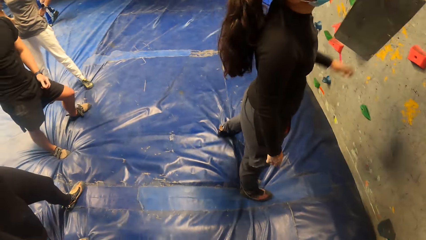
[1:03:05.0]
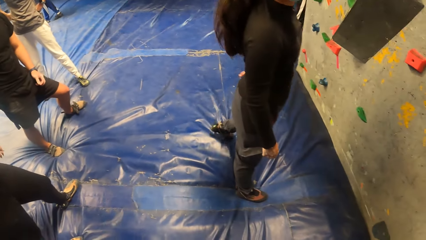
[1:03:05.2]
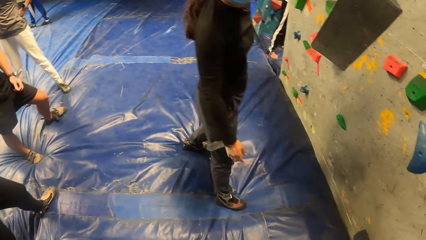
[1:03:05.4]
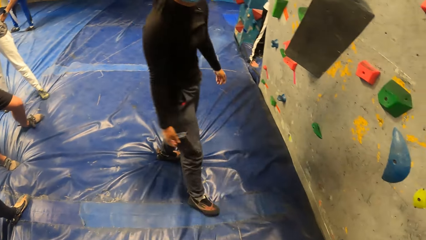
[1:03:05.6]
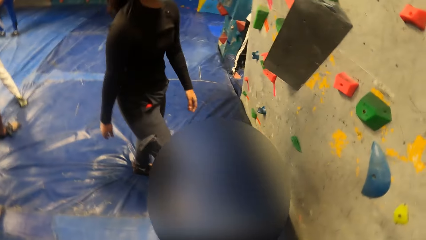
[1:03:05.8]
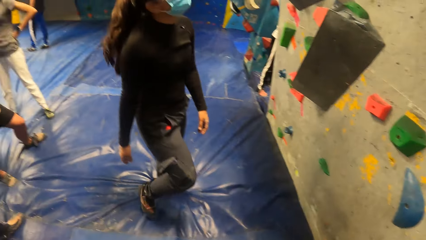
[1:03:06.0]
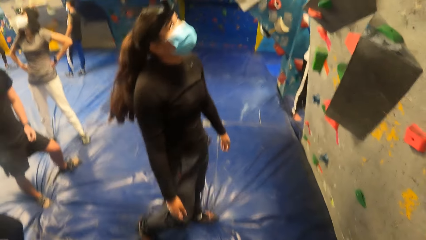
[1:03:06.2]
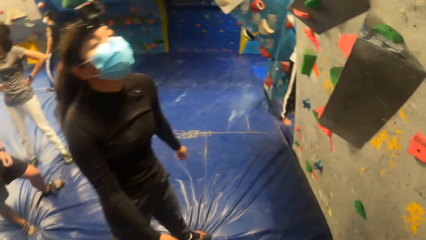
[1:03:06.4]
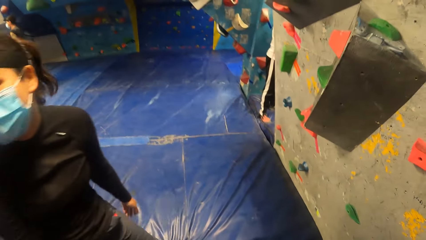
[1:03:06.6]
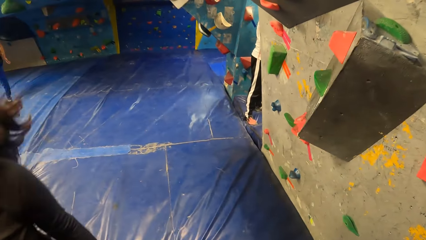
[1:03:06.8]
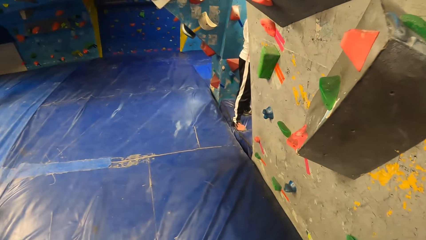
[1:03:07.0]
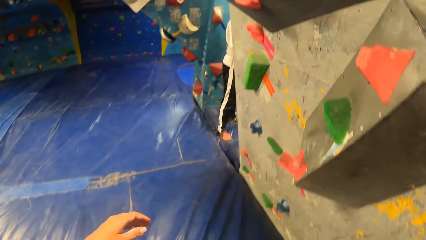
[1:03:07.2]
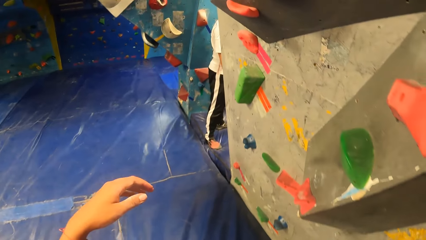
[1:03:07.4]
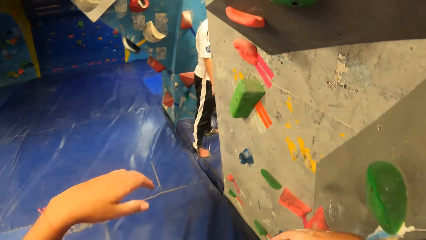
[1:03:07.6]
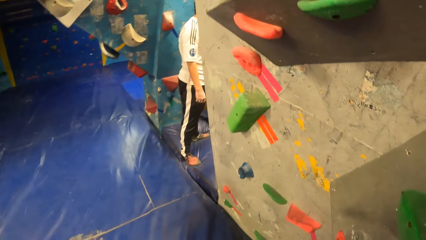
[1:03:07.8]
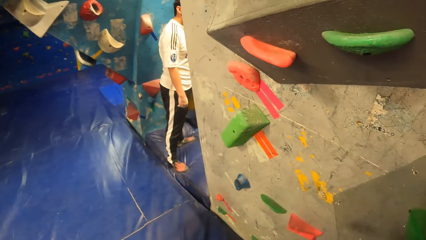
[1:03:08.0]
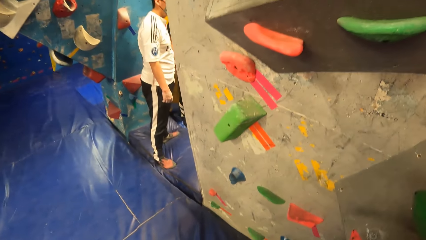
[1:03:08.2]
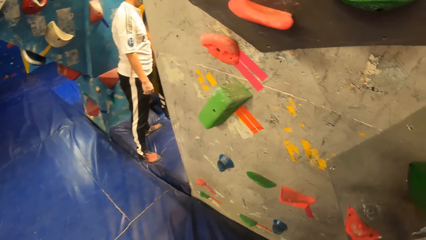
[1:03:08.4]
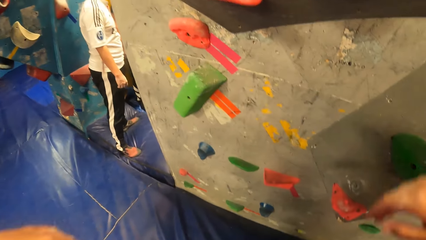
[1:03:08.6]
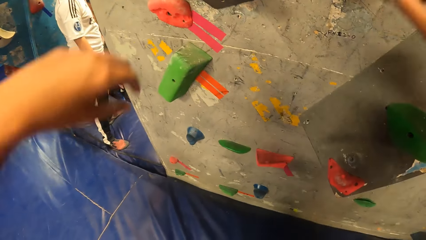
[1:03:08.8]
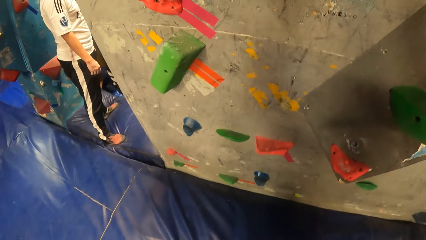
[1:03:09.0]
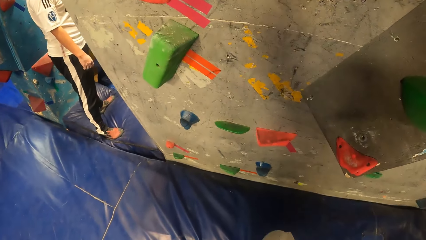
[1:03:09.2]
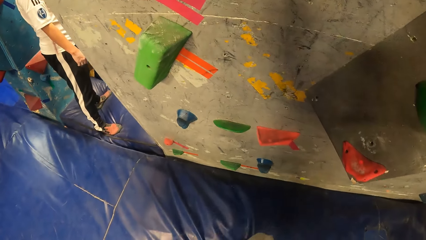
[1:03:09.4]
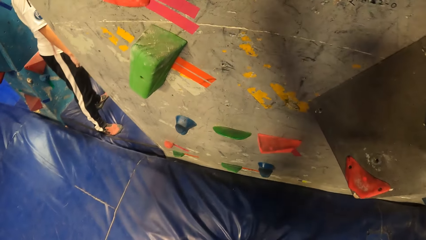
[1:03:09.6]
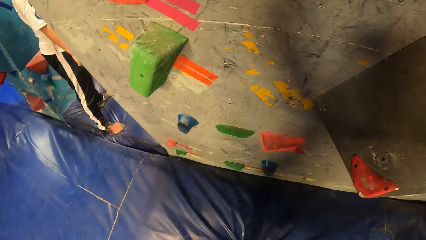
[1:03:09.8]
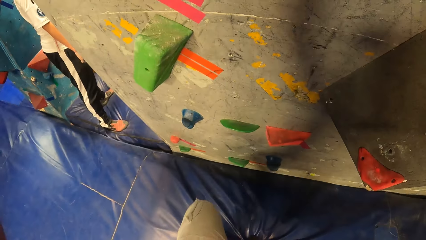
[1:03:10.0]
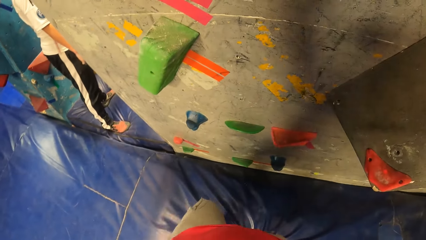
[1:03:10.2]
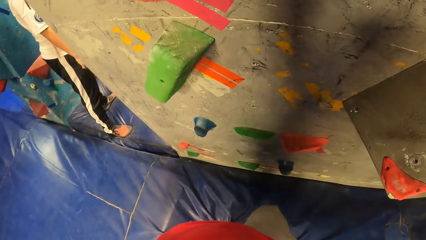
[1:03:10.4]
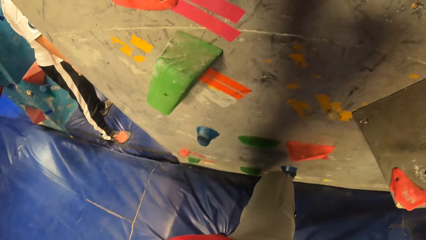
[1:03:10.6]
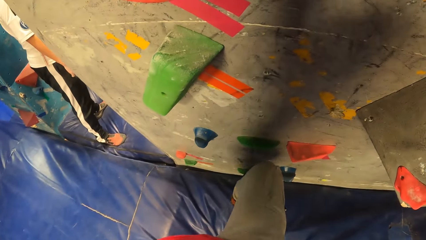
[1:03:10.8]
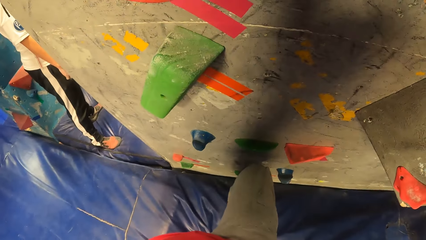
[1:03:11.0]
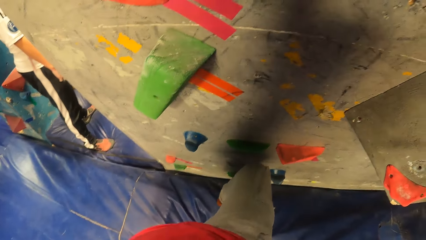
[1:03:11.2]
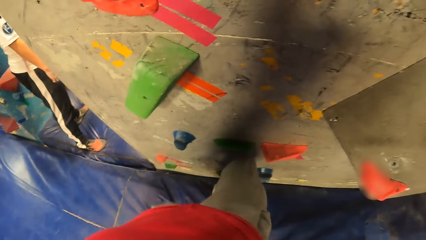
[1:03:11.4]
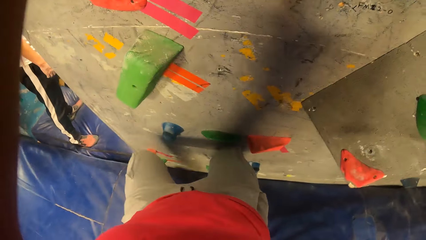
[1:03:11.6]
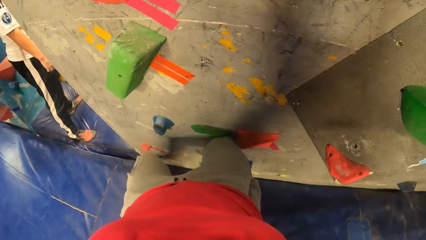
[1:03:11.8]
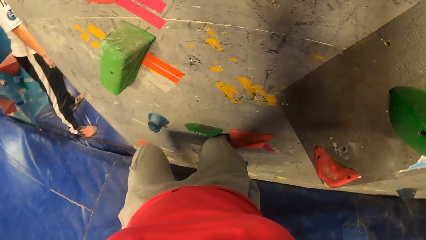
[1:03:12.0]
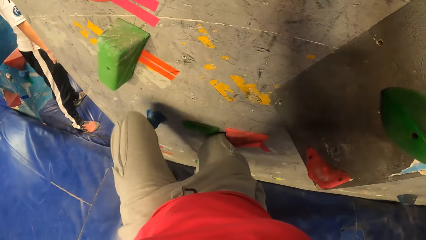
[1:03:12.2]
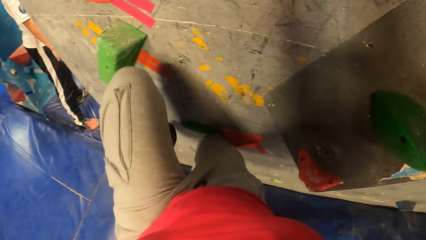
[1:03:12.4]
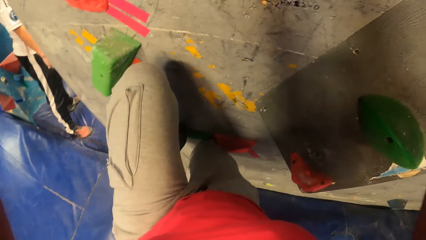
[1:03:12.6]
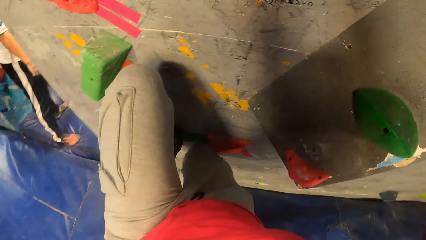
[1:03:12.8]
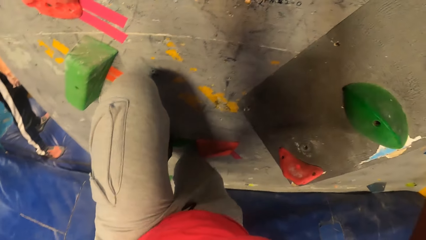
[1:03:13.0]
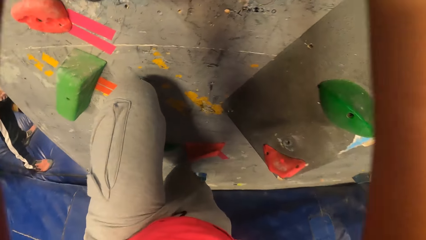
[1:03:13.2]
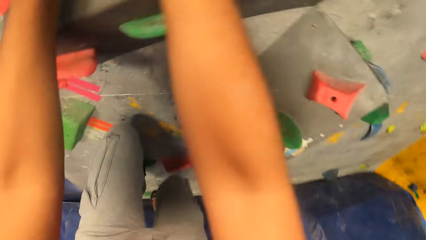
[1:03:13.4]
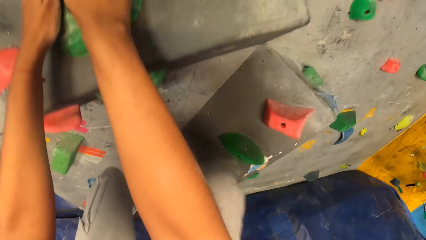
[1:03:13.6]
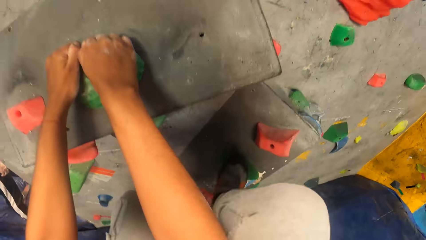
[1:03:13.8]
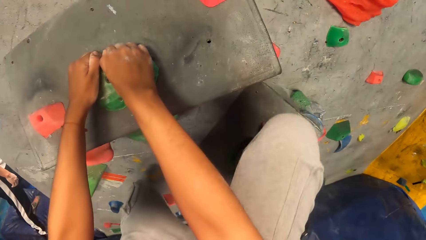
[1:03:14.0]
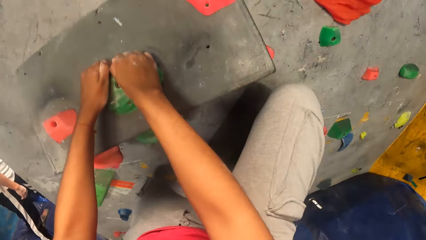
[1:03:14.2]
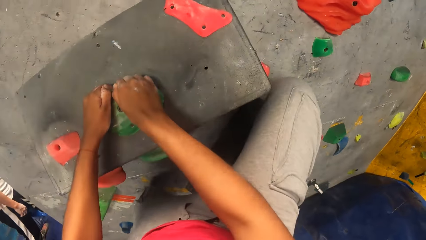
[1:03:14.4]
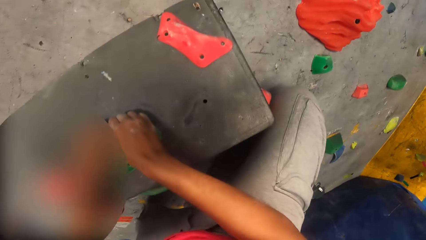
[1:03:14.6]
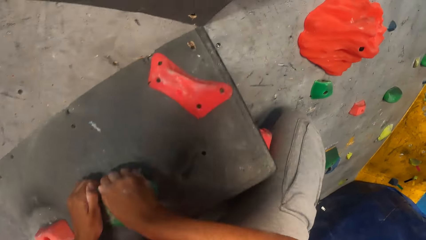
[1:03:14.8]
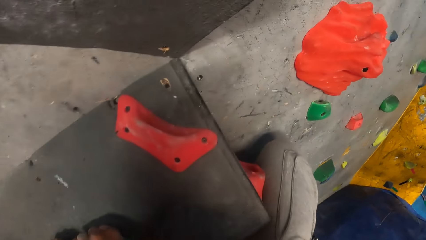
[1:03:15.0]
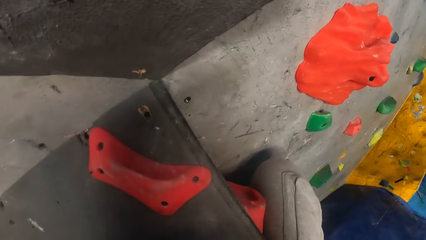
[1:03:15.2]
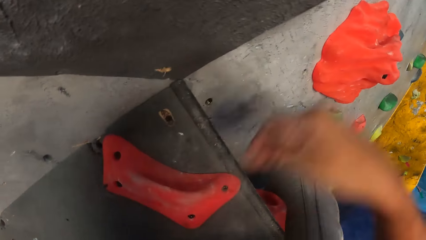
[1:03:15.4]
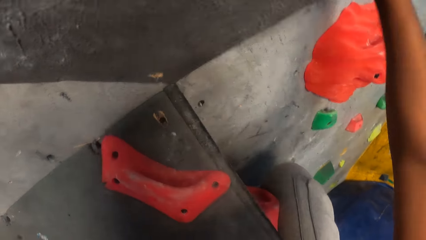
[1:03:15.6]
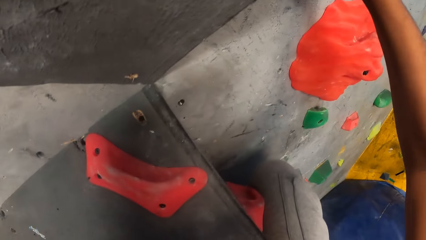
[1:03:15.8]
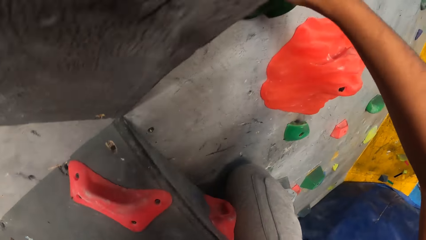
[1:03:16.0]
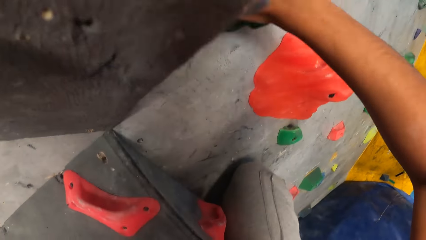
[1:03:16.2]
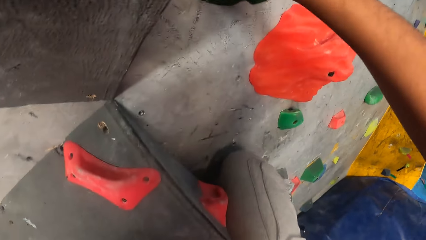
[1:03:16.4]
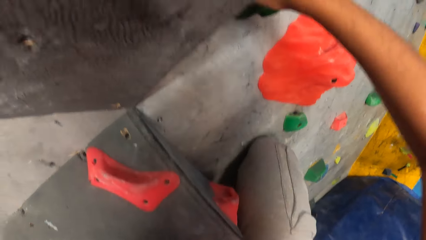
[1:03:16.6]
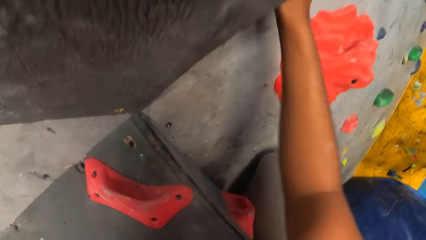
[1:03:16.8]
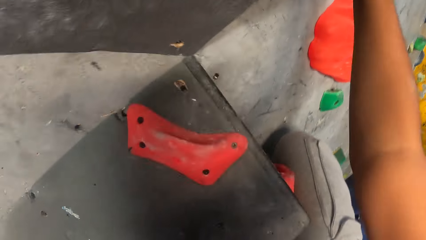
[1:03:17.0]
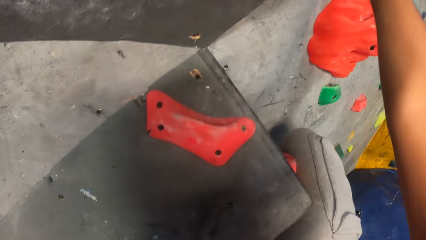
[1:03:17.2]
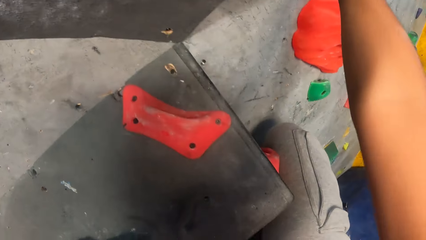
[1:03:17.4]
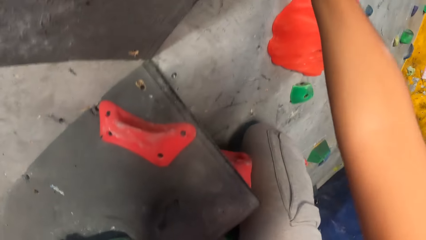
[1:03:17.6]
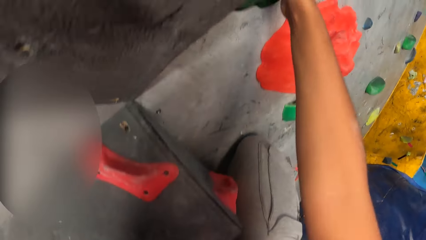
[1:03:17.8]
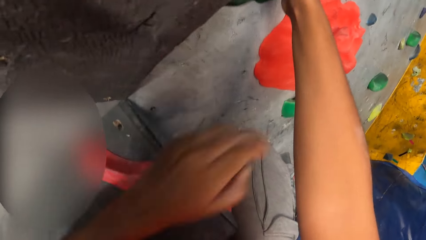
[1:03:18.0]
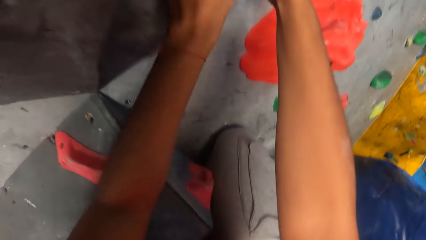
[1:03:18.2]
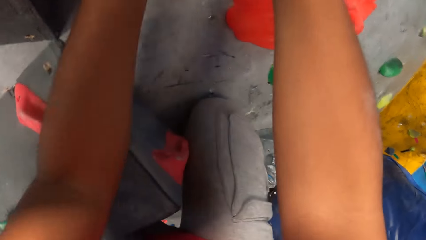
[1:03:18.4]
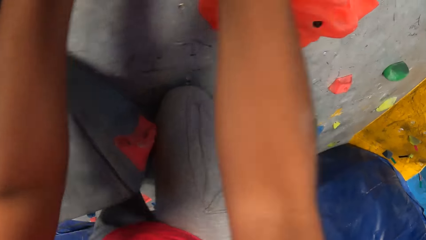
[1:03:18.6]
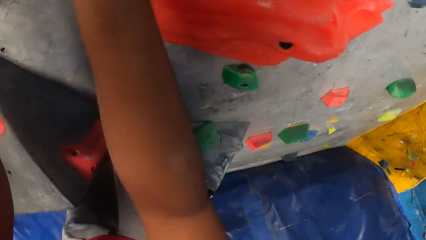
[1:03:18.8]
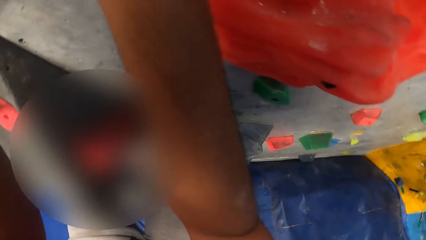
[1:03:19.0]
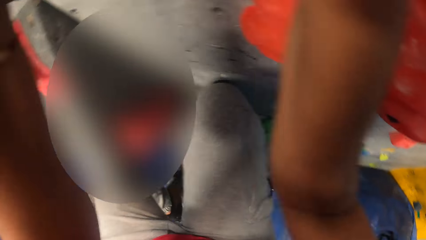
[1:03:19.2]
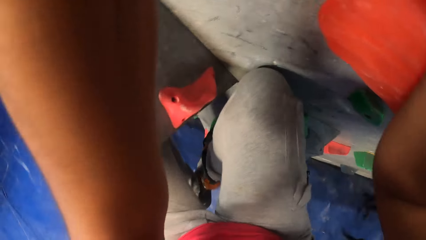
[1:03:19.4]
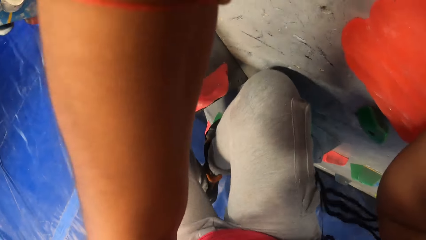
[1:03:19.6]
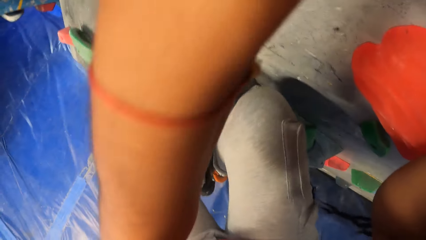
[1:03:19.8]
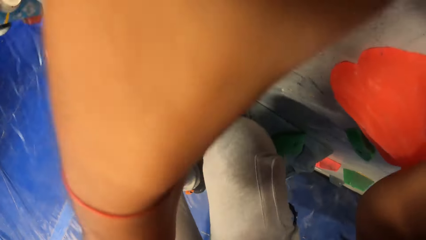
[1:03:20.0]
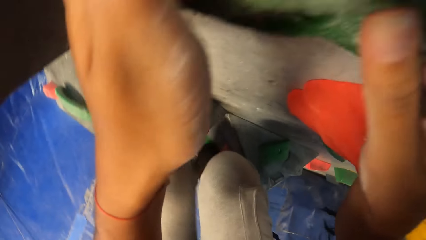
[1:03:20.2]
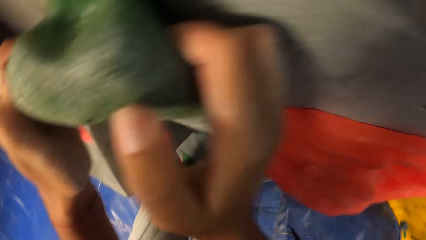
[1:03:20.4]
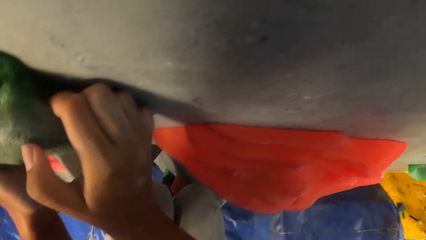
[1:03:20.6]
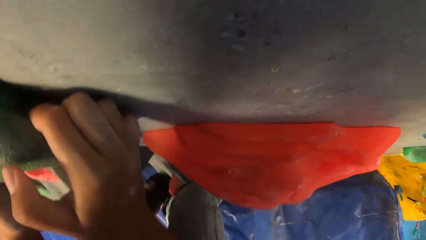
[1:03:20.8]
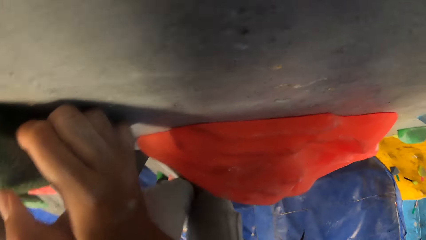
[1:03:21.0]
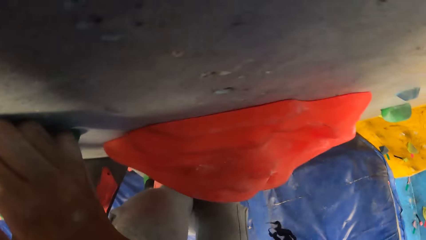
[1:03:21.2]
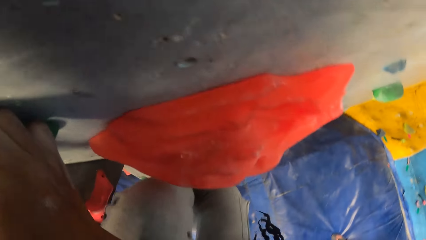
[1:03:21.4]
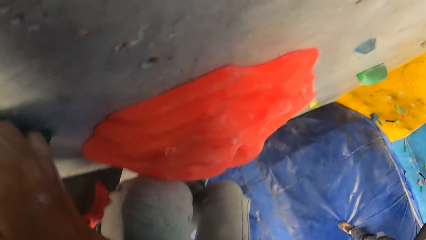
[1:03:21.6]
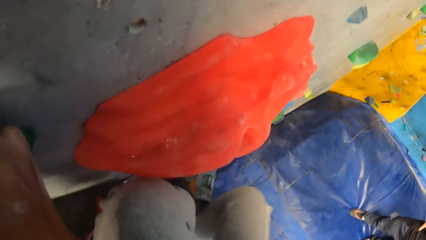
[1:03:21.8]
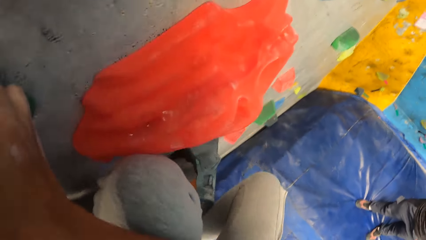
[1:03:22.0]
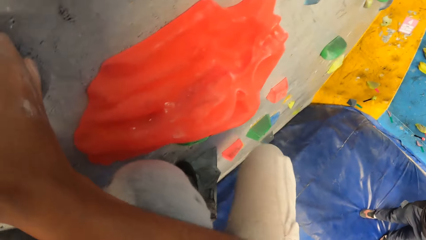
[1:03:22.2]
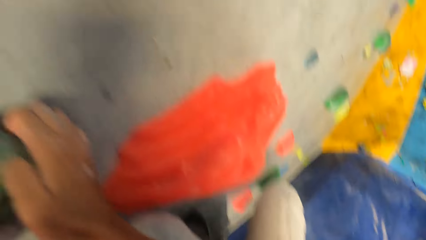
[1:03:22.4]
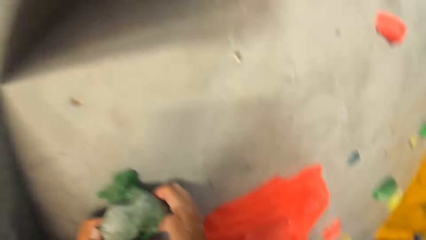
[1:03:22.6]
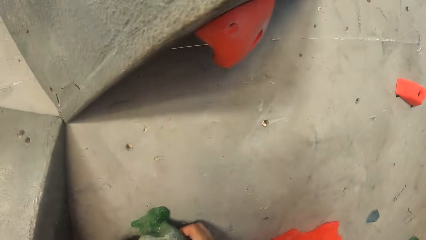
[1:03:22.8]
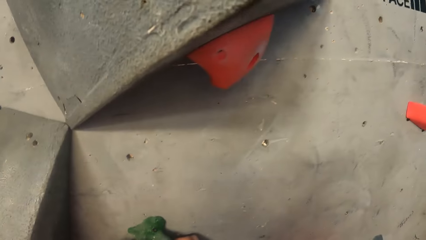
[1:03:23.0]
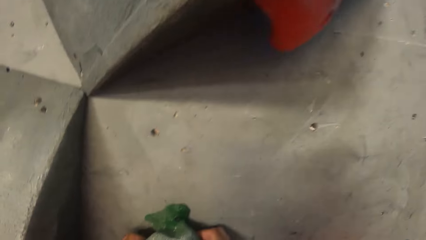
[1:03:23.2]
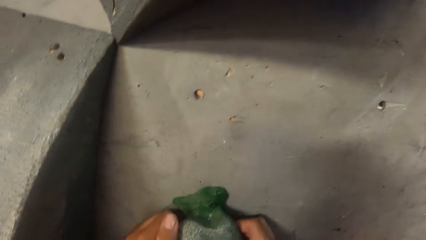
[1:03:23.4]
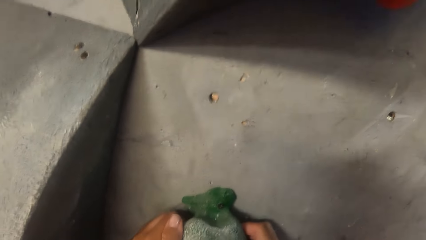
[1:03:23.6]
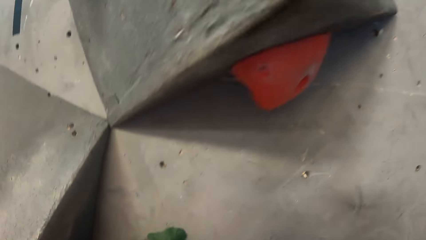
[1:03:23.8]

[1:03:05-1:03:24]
The camera wearer looks around. They raise their hands up. They climb the climbing wall with climbing hold stones. They look around.
